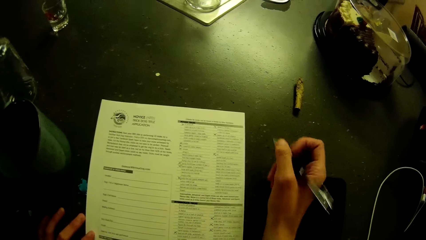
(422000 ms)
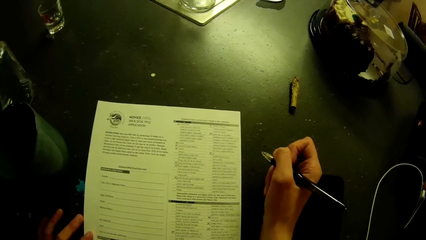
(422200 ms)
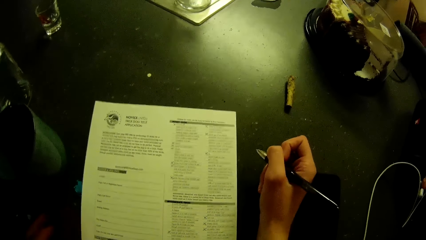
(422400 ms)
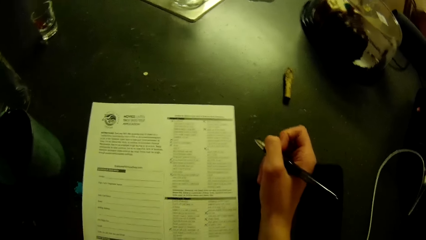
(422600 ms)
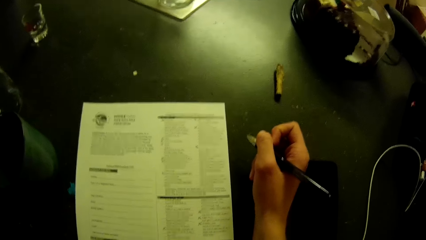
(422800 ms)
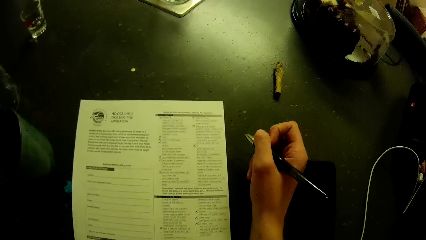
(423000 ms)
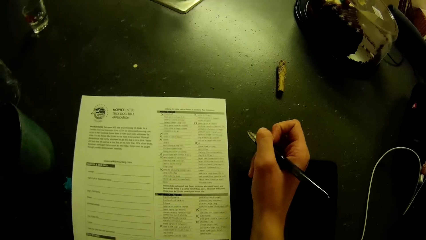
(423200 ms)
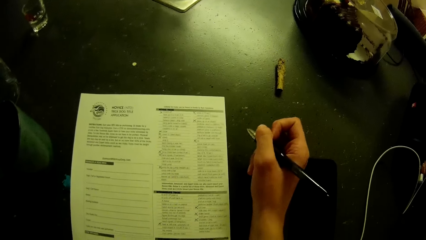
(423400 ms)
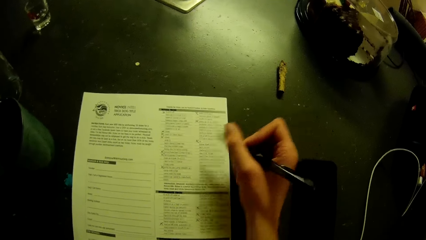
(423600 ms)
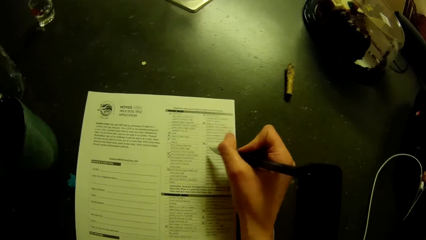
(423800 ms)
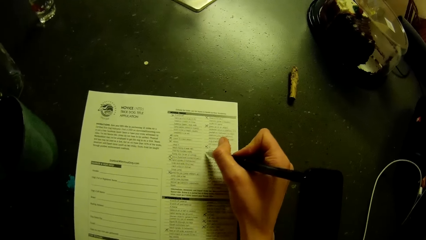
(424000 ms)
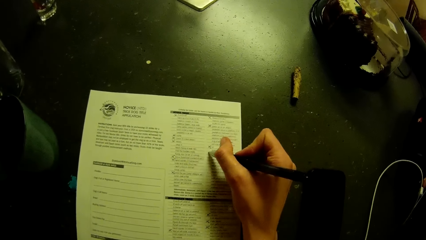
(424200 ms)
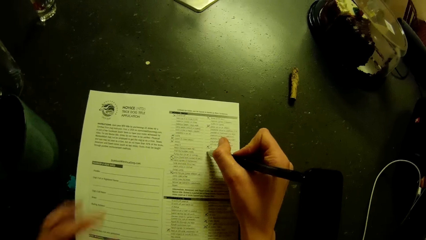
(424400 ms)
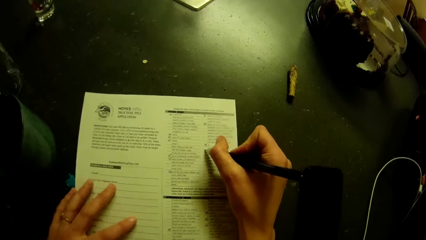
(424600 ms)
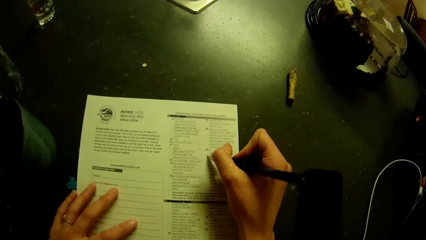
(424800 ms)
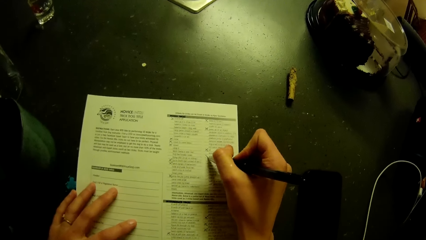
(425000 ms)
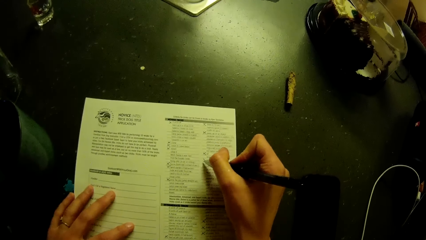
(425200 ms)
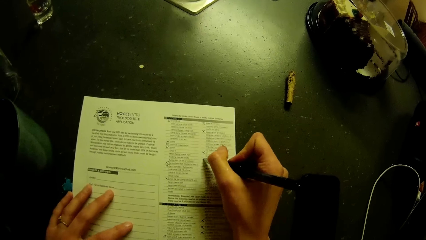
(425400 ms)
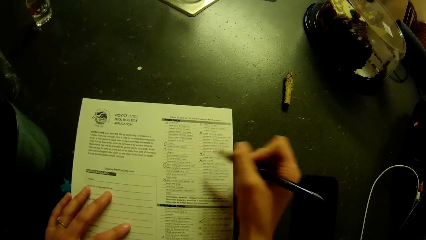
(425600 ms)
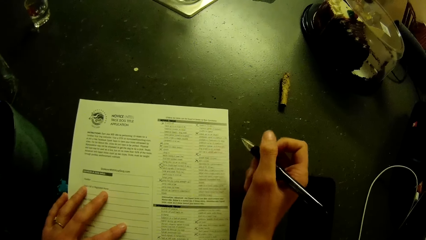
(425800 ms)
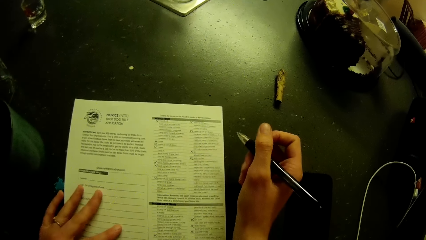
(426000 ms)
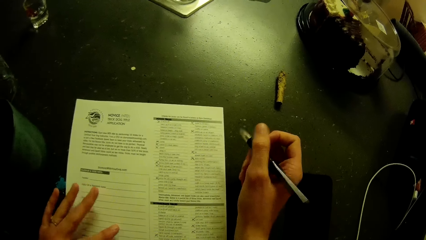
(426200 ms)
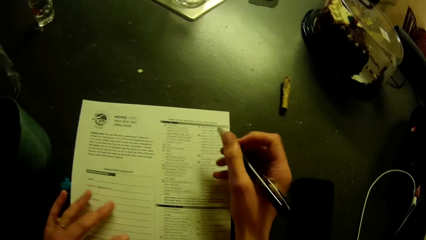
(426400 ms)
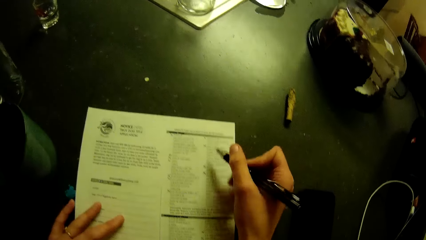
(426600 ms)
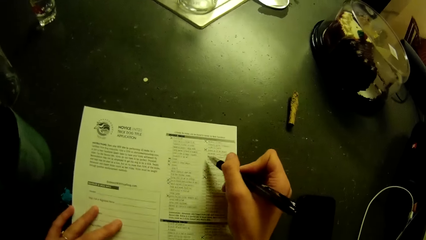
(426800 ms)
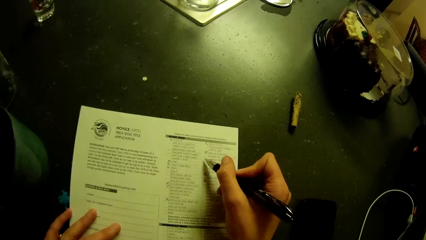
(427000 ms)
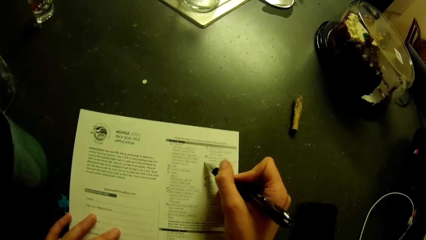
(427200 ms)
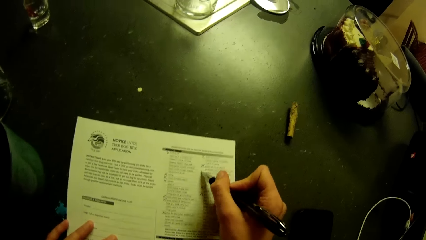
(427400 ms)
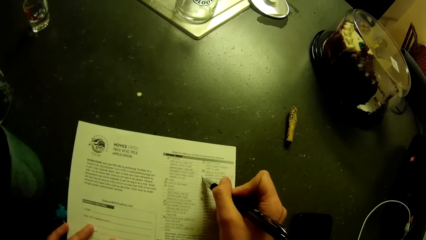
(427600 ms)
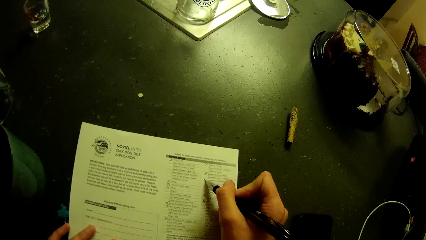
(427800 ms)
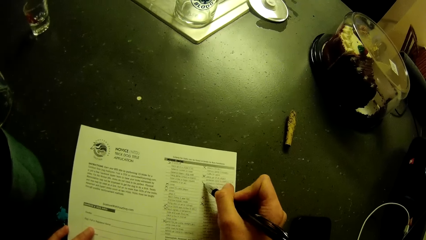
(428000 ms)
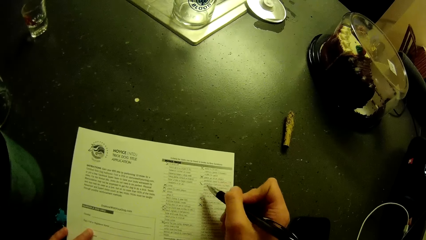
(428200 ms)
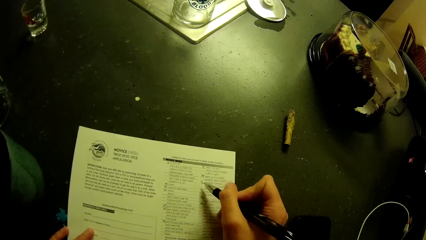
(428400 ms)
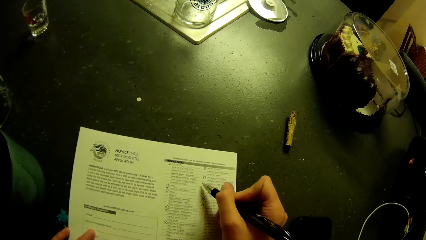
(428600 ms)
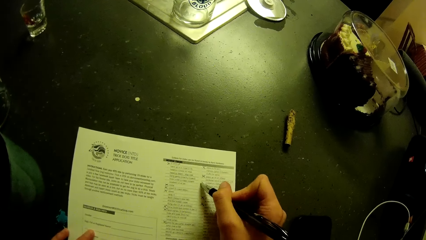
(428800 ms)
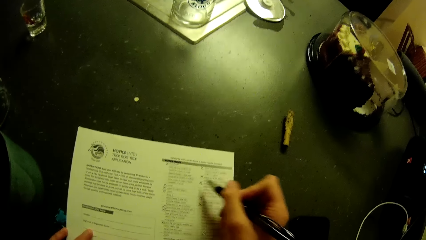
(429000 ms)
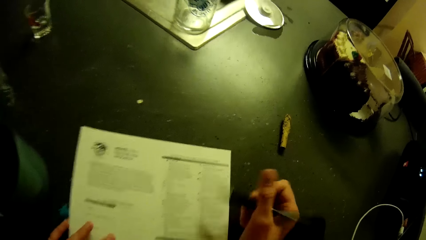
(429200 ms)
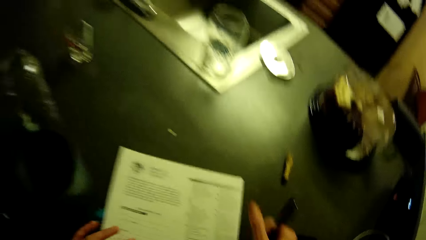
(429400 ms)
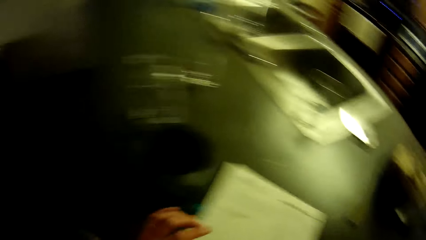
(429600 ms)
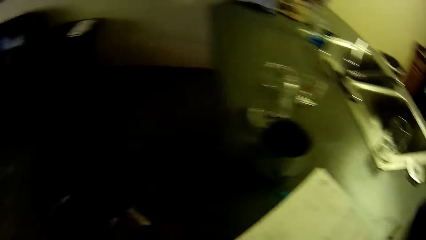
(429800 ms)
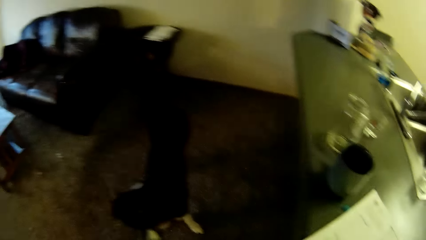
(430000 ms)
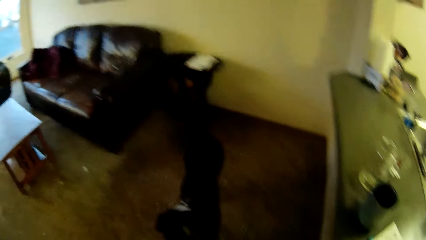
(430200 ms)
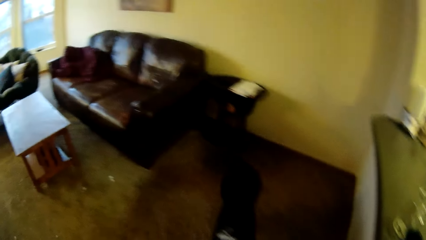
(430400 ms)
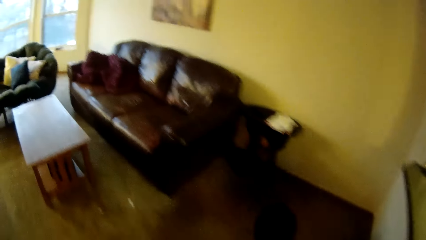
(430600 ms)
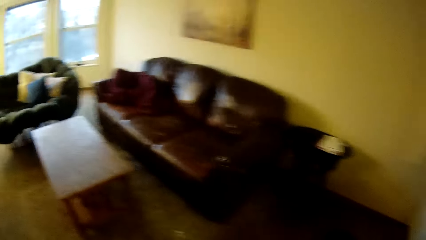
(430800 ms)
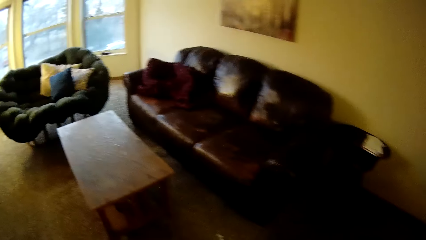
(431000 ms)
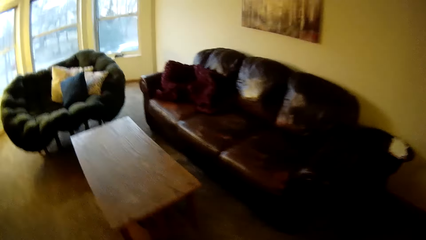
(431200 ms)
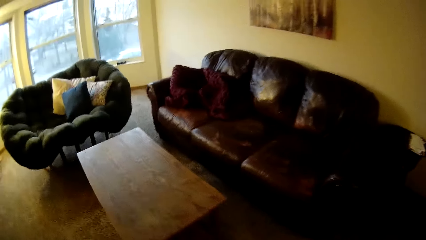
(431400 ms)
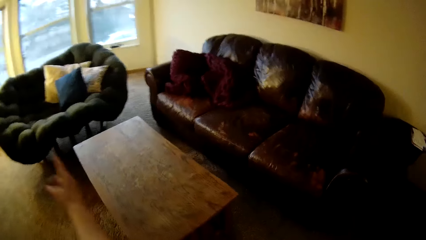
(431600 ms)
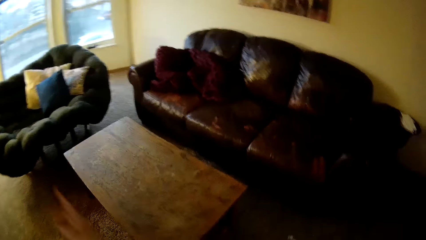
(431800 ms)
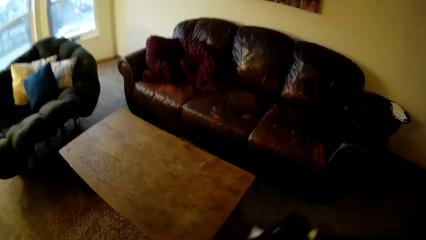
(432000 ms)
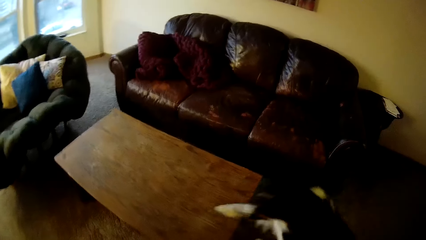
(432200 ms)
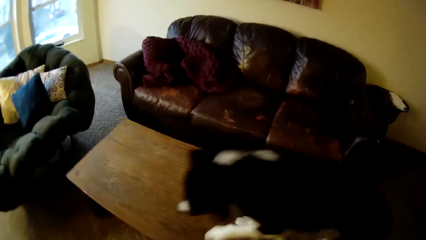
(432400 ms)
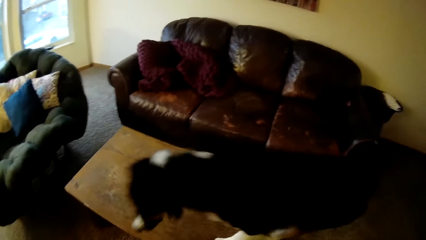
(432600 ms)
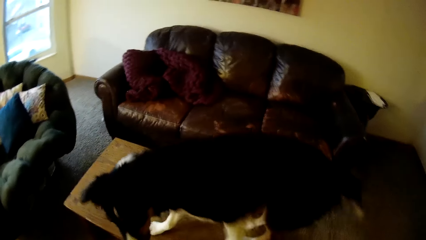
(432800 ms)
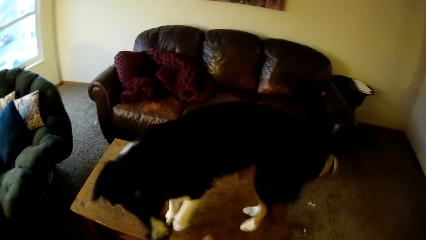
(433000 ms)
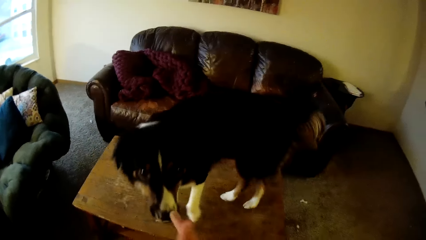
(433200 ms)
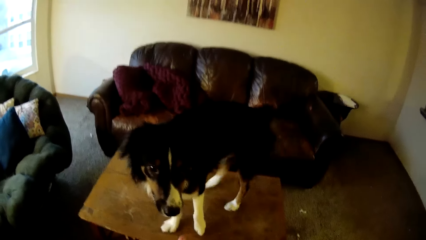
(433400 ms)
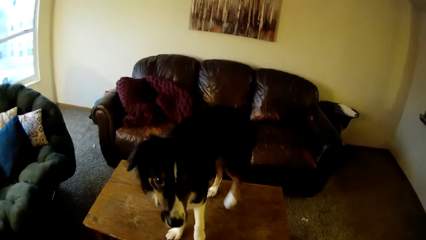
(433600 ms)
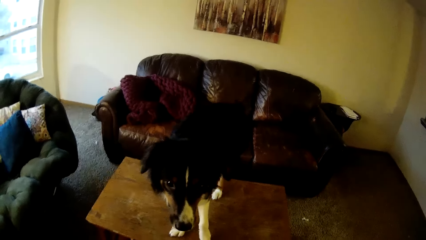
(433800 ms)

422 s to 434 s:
The camera wearer pauses the pen movement. They stare at the booklet. They fill the application checklist on the kitchen slab. They drop the pen on the kitchen slab. They turn to the floor. They walk on the floor. They train the dog on a table in the living room. They point in the house. They stand on the floor near the table.

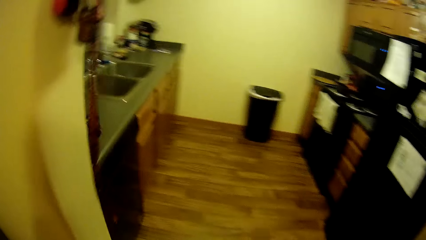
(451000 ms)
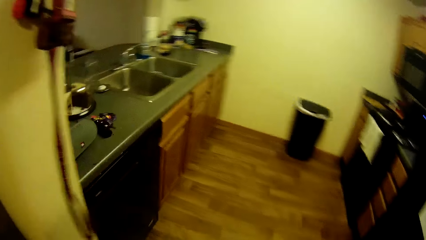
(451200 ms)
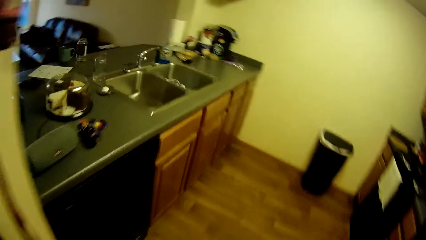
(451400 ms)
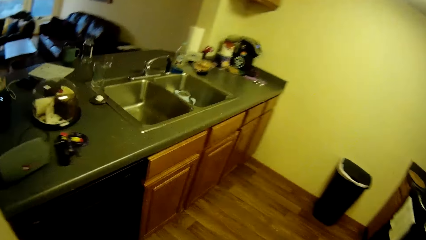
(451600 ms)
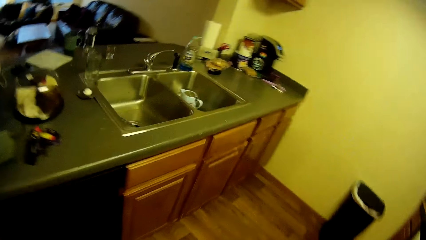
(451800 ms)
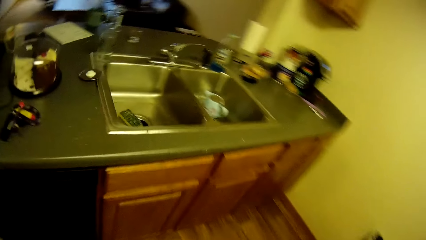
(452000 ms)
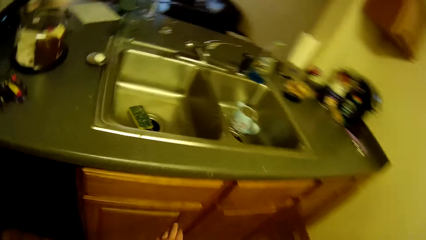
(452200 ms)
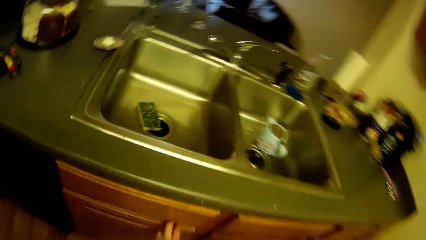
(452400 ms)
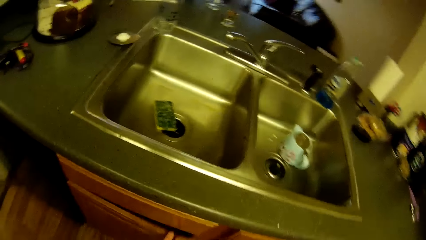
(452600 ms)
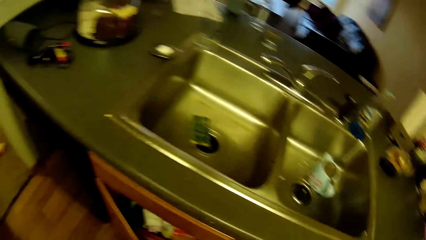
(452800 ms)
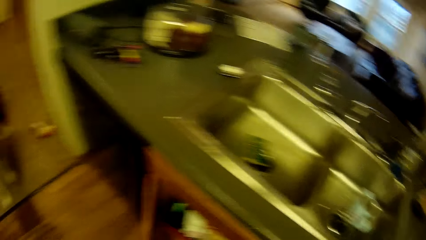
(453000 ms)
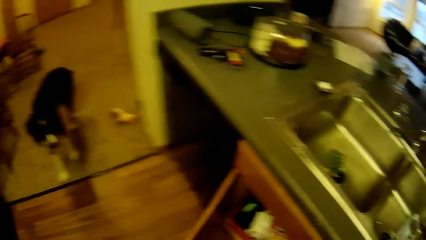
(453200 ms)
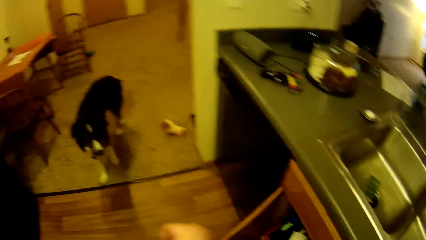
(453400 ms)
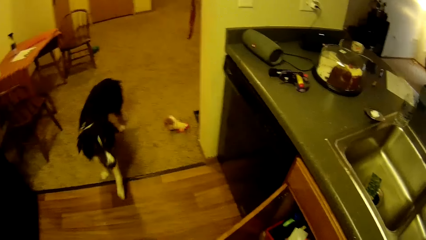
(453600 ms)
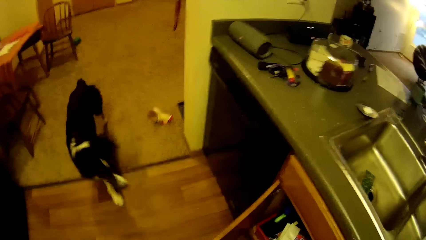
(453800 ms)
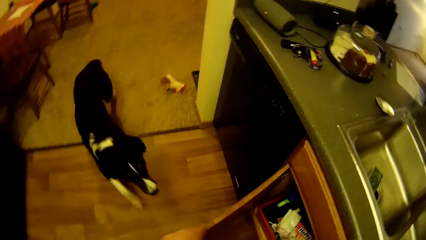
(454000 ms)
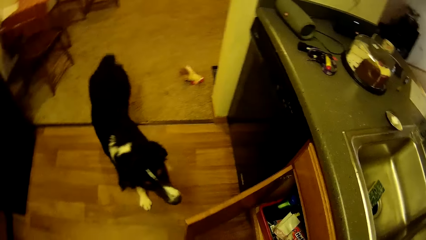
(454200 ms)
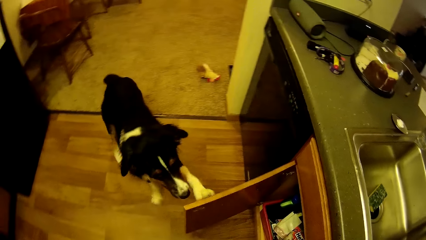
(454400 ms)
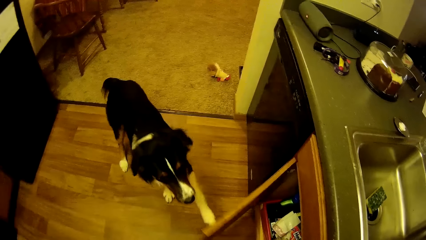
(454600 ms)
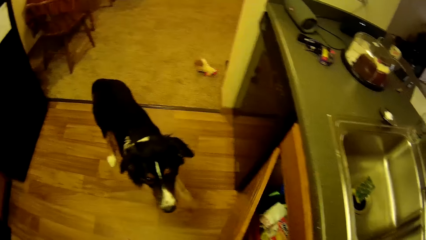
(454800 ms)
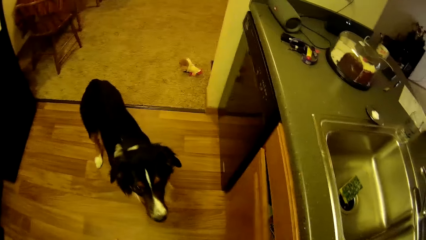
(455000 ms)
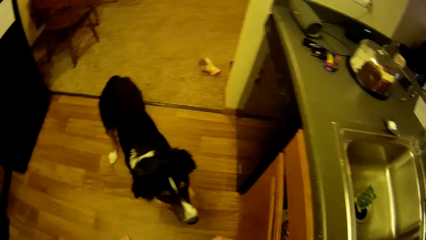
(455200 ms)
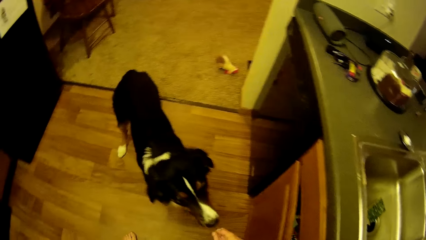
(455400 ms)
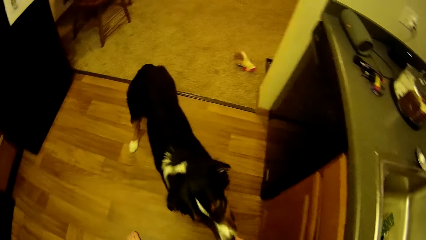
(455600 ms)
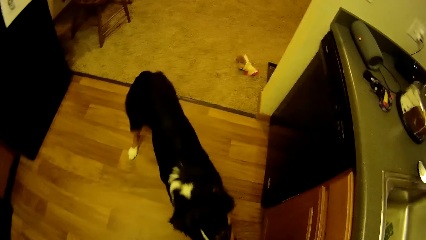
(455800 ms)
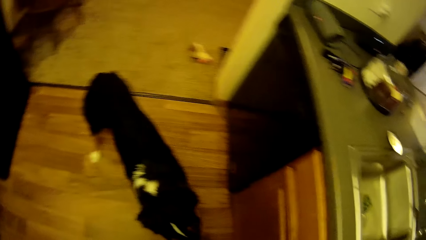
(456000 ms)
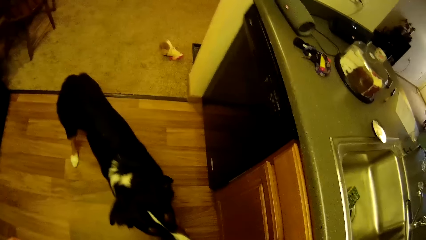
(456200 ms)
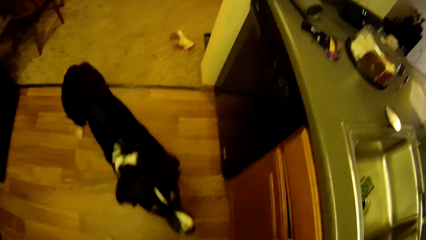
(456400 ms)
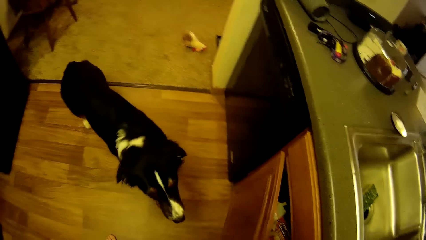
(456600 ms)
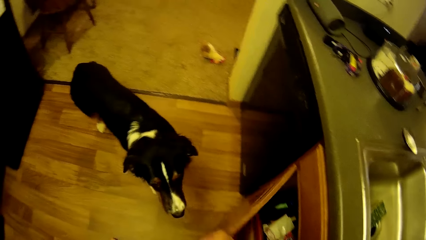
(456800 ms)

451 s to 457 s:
The camera wearer opens the lower kitchen cabinet. The dog closes the kitchen cabinet with its forelegs. The camera wearer feeds the dog with his right hand.
